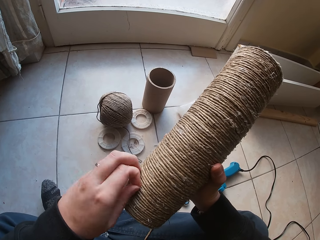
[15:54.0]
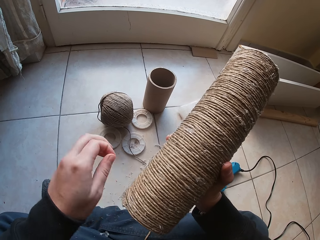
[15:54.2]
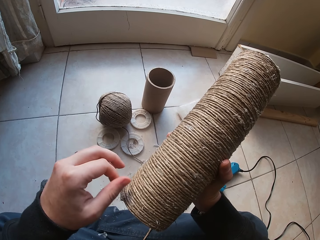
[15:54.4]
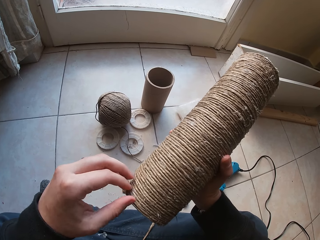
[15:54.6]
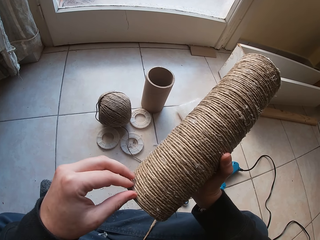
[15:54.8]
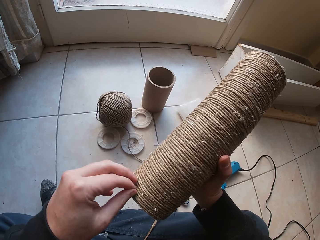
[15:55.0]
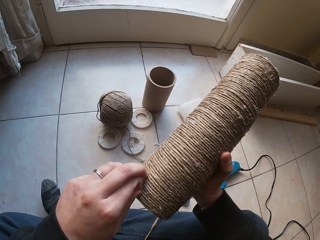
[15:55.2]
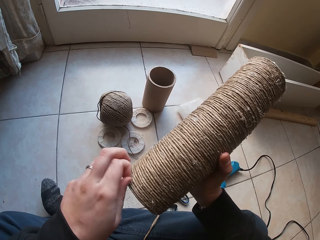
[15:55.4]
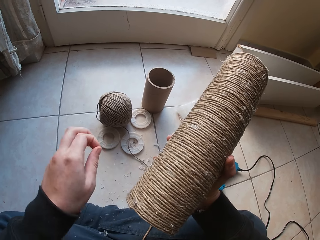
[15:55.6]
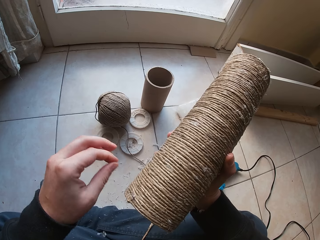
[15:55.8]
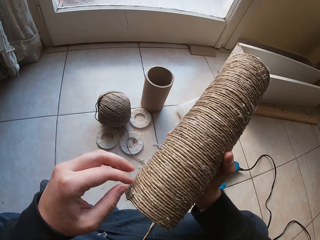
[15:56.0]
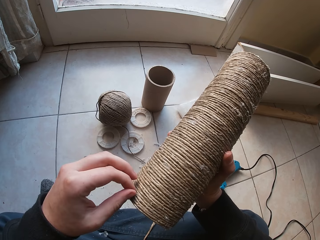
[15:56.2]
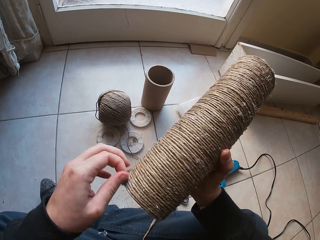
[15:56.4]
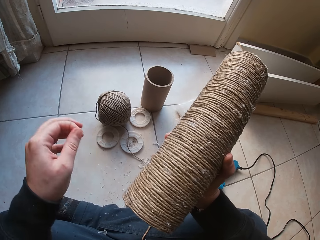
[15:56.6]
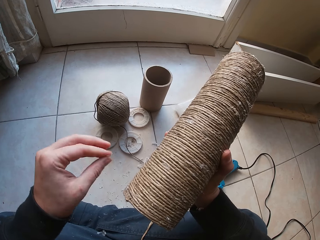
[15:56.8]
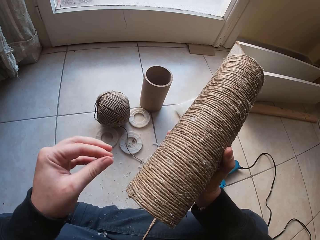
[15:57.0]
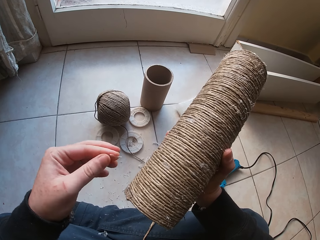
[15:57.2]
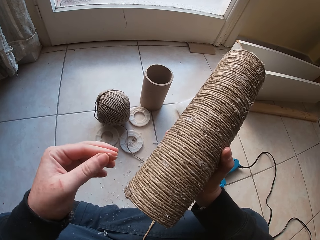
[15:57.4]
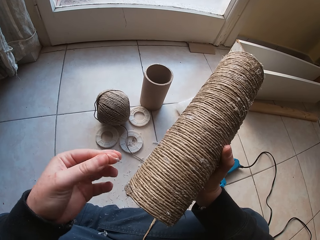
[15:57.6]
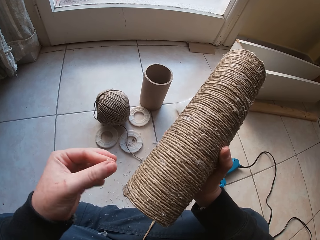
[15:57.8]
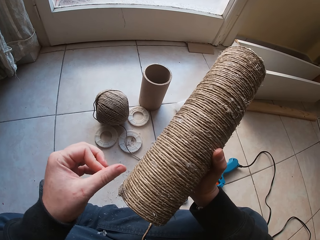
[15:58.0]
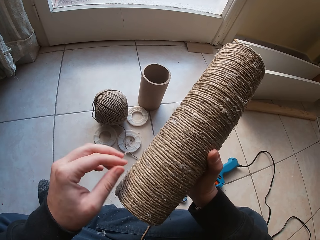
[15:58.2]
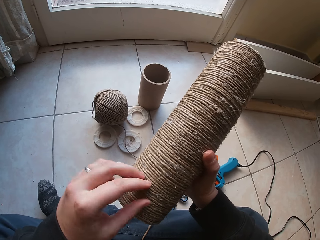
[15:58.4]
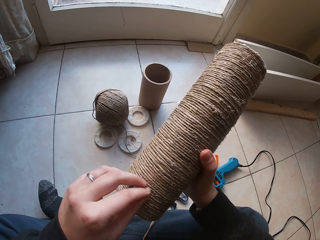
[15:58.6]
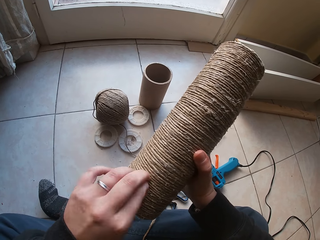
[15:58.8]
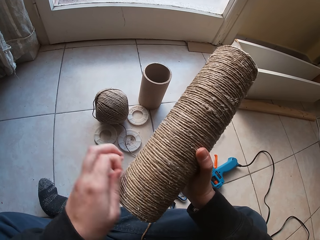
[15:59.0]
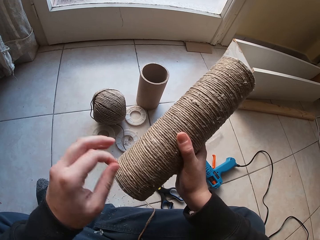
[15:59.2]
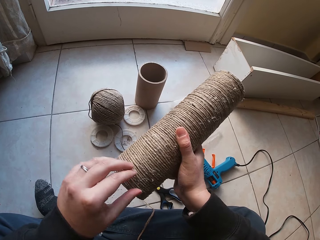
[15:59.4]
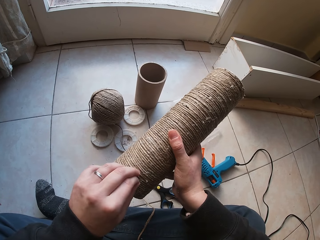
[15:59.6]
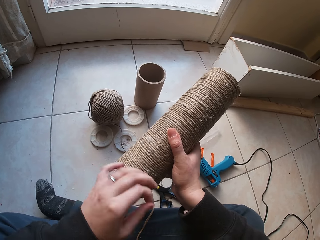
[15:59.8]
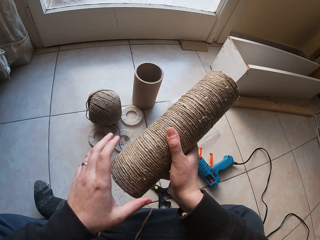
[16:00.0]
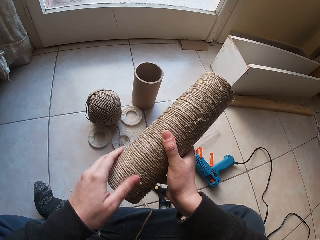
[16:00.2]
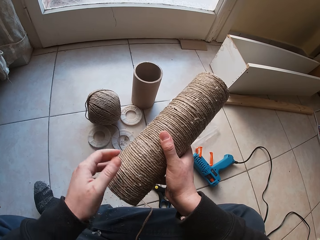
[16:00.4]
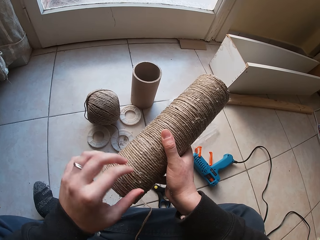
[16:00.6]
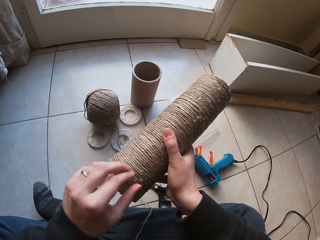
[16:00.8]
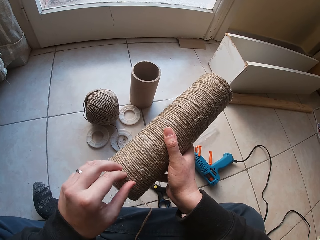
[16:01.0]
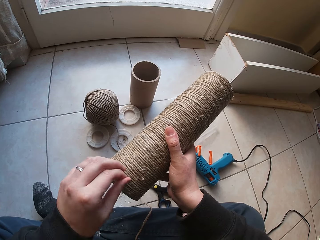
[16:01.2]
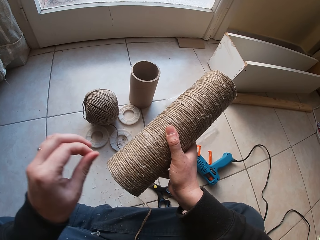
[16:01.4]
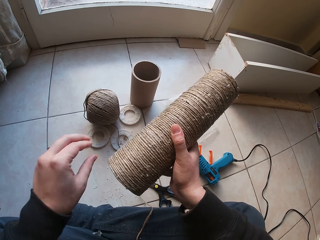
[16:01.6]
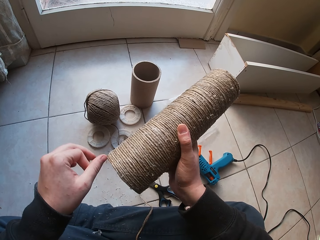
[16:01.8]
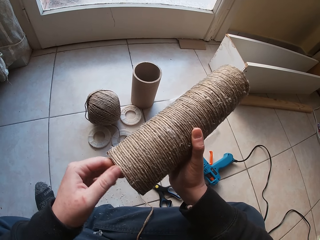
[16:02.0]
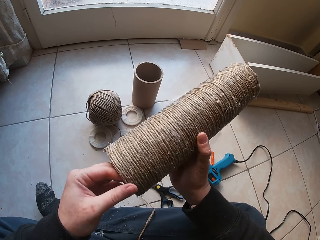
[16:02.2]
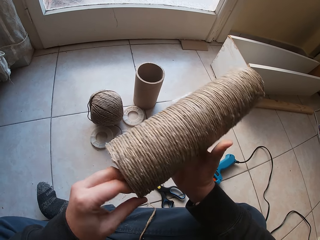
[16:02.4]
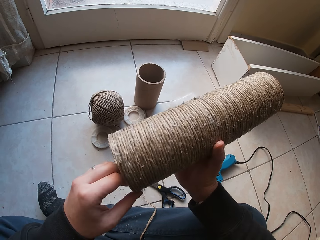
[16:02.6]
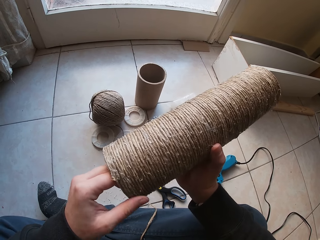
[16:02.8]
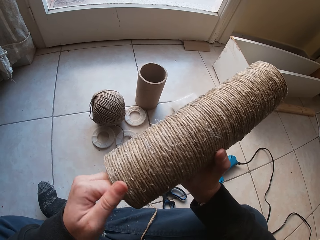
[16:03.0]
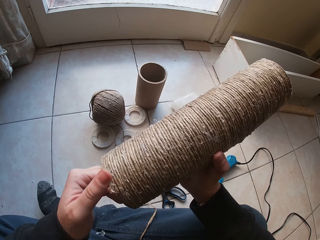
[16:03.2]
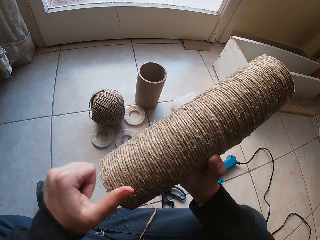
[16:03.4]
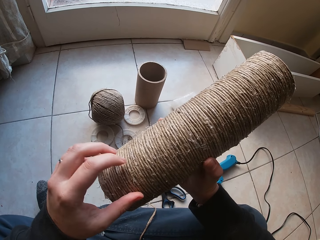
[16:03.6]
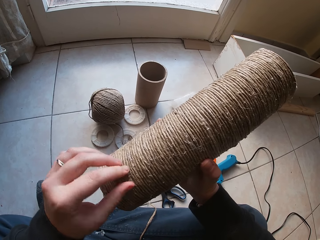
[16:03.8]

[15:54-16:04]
The camera wearer plucks the loose yarns. They pluck the loose yarns repeatedly.

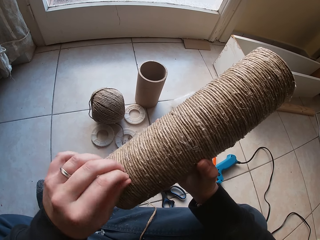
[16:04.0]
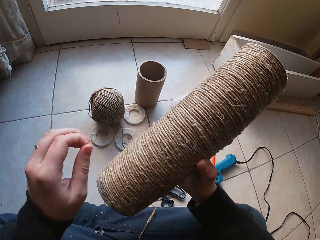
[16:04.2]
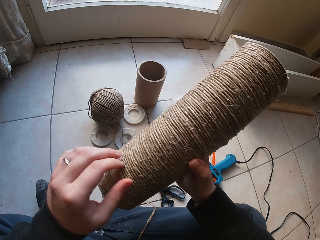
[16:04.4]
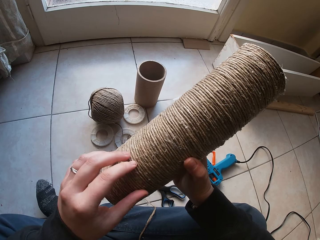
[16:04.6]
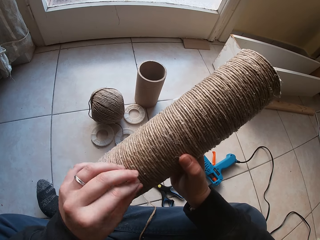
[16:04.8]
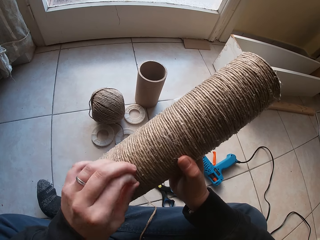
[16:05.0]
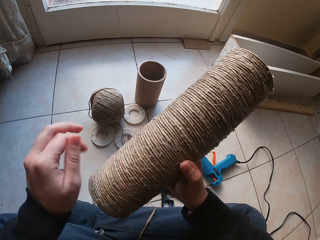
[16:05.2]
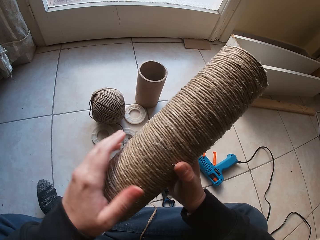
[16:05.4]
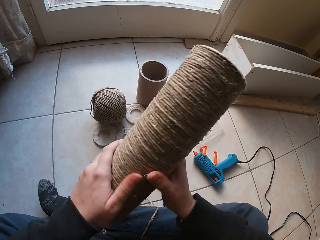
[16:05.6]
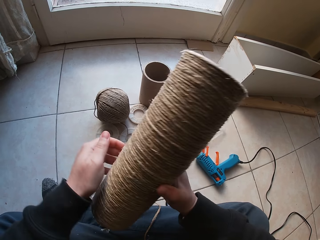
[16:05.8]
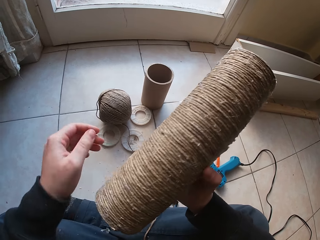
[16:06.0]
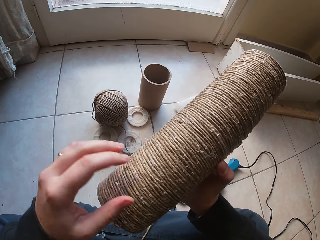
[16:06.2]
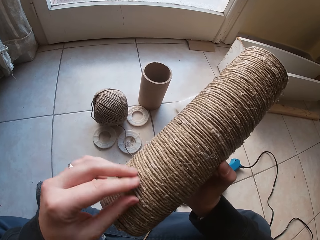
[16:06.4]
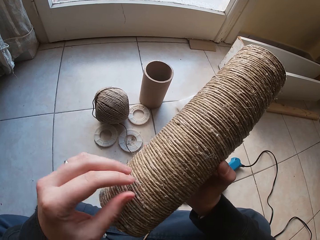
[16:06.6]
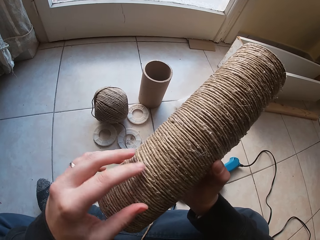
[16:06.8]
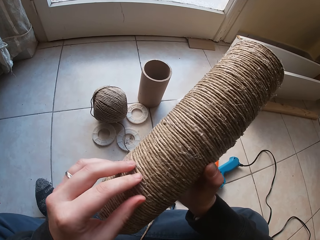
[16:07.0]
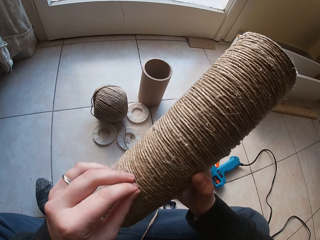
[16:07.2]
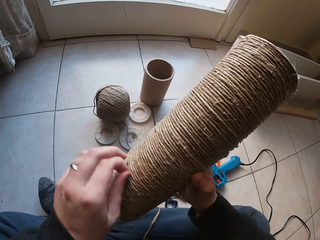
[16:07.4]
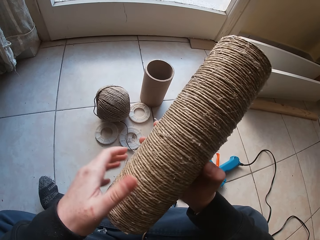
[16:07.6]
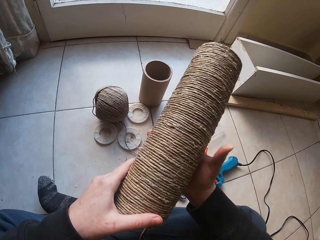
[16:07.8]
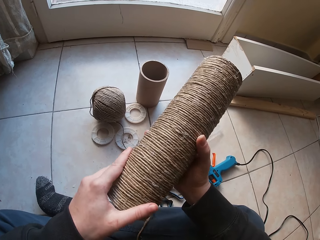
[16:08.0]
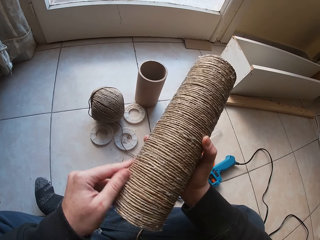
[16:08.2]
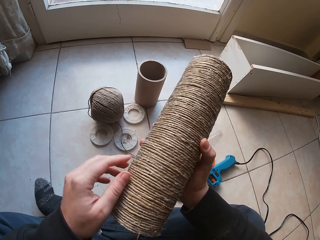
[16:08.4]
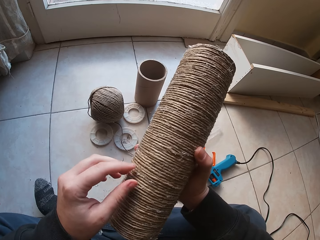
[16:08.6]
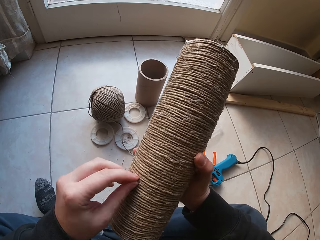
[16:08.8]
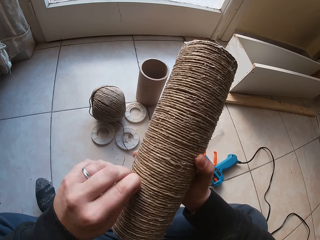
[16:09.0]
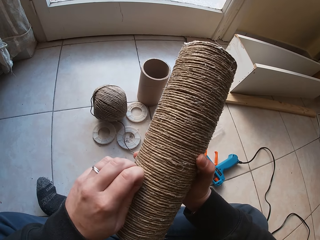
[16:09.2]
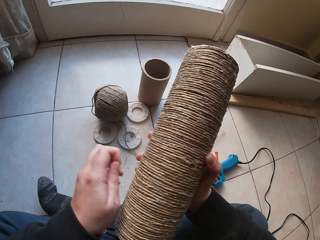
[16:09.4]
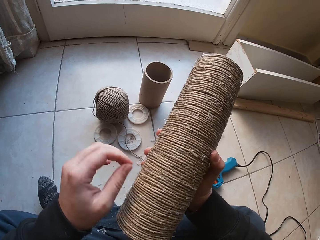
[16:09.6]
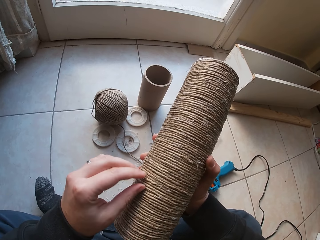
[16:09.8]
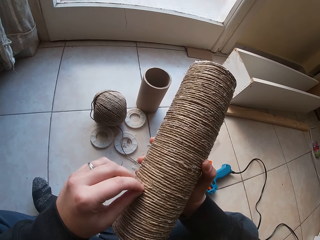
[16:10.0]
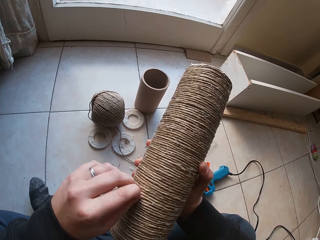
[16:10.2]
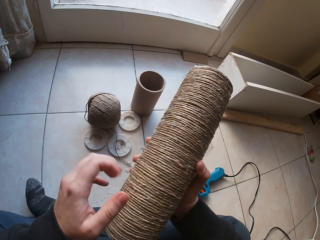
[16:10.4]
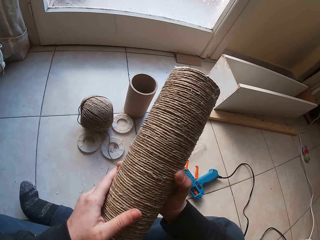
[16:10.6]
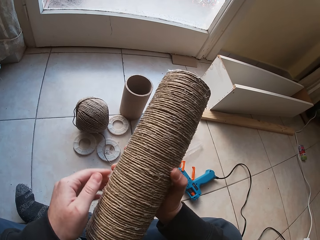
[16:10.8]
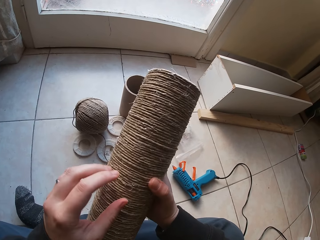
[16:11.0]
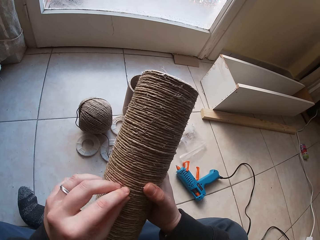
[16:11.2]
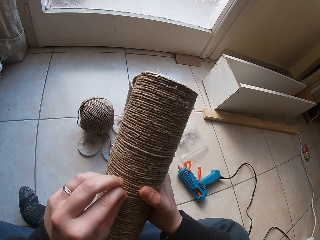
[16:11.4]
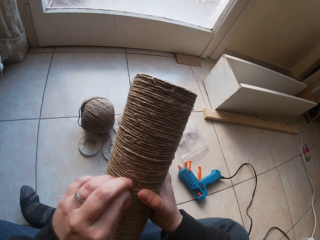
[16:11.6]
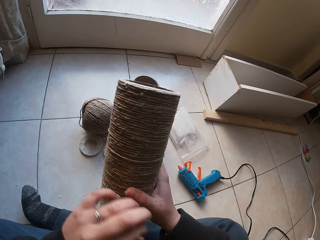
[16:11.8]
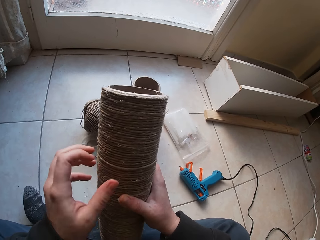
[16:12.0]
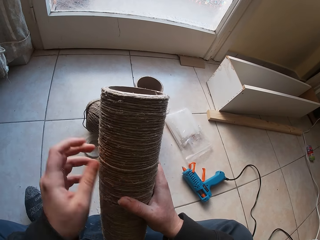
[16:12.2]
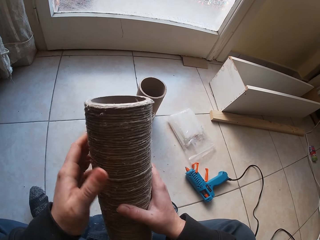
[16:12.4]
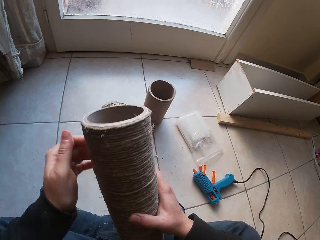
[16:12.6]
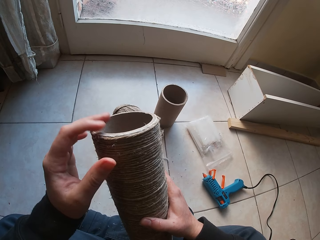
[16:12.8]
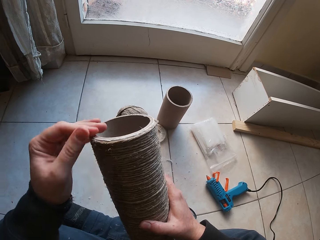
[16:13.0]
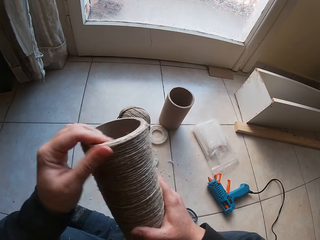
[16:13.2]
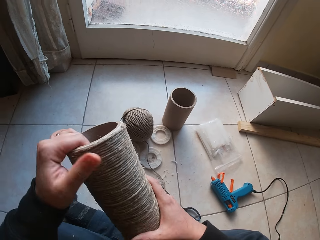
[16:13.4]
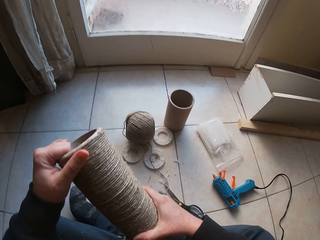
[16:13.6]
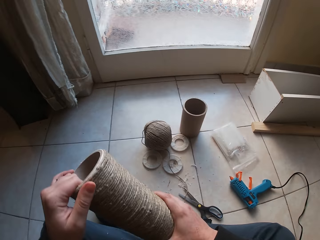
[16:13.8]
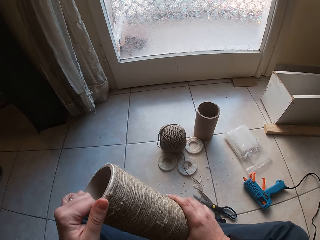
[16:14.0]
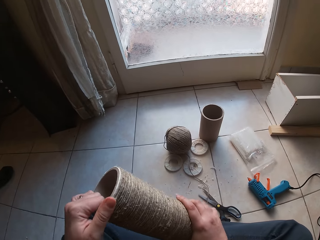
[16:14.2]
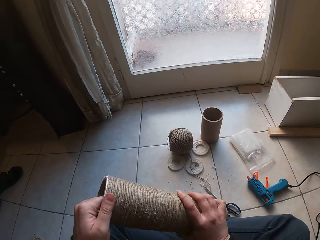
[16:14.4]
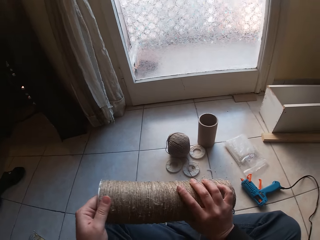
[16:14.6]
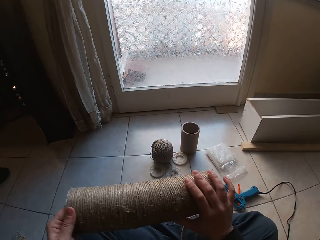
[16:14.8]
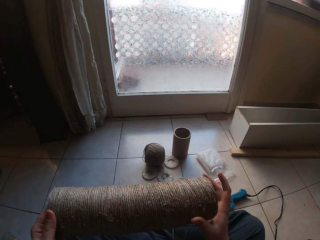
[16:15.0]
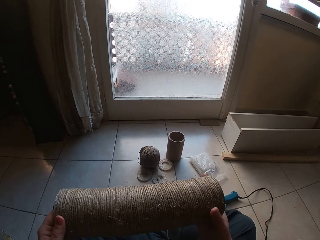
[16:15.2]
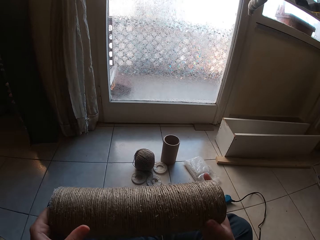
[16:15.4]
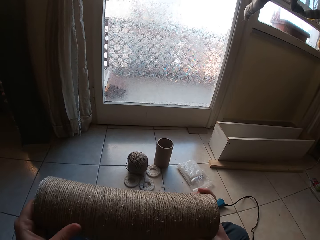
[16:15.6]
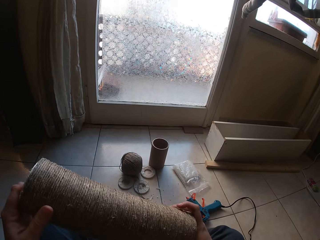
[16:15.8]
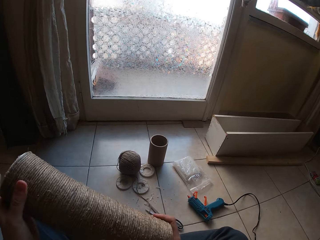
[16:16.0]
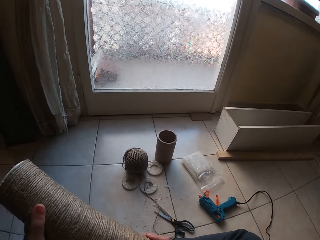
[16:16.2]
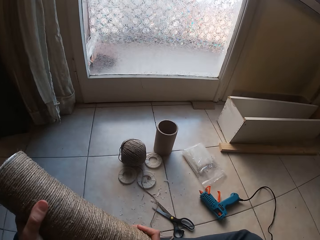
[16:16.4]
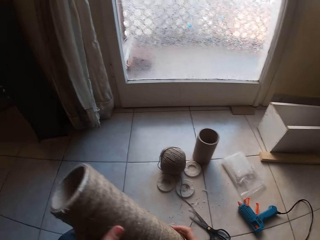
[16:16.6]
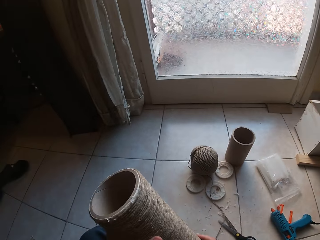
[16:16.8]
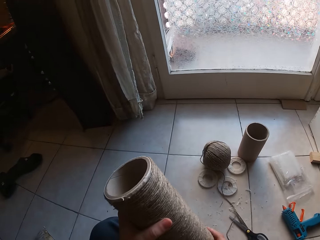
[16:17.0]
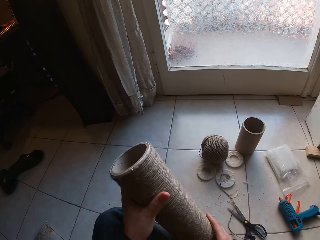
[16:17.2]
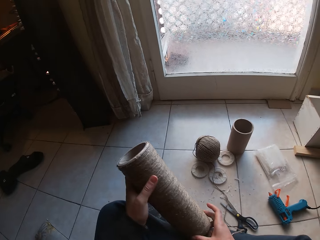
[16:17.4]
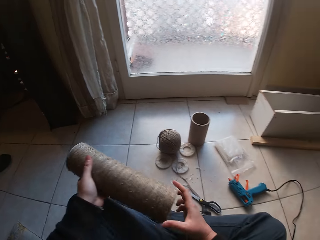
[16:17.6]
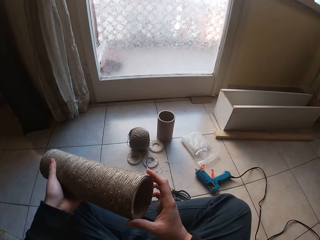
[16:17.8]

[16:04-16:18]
The camera wearer plucks the loose yarns. They pluck the loose yarns repeatedly. They hold the glued rope.
